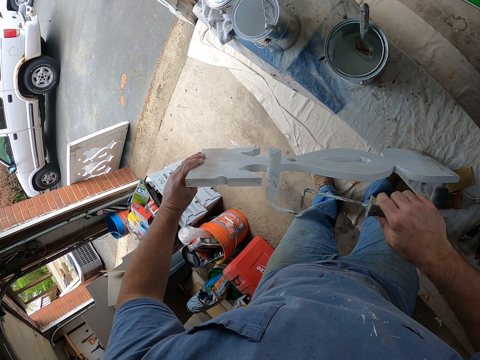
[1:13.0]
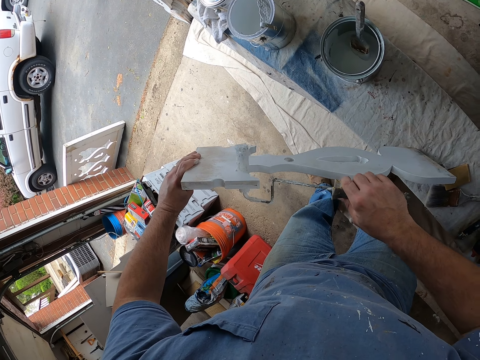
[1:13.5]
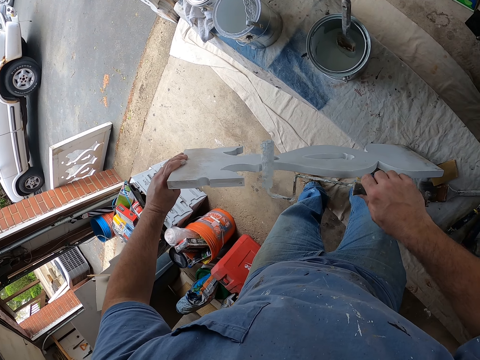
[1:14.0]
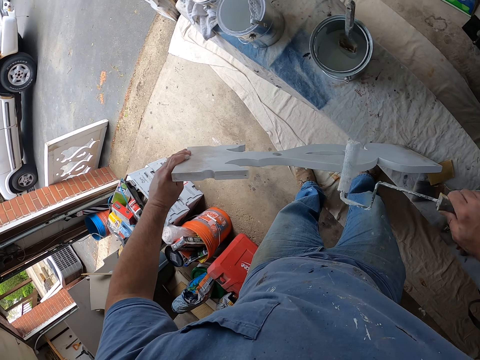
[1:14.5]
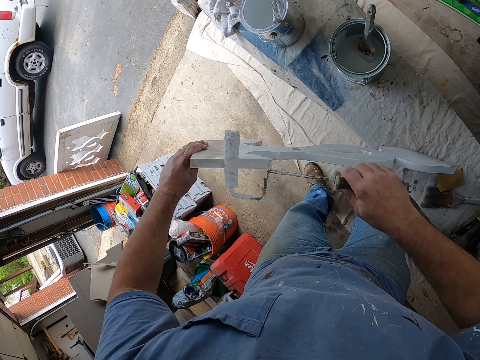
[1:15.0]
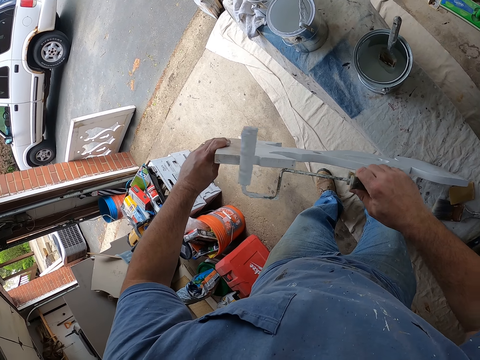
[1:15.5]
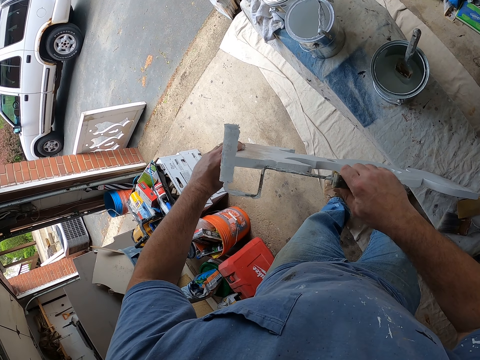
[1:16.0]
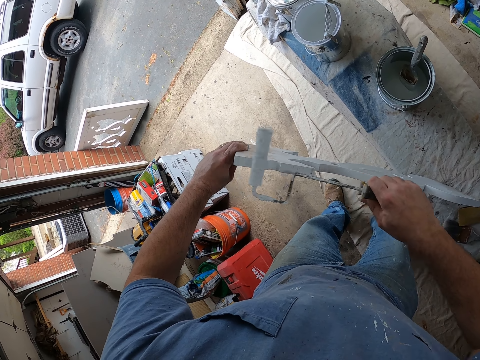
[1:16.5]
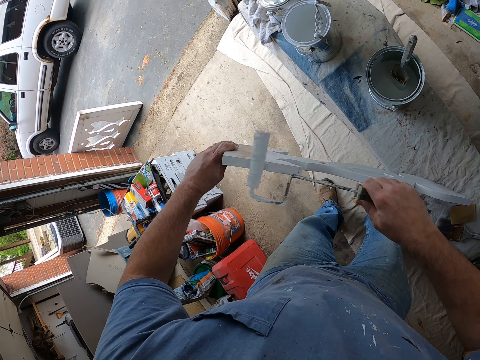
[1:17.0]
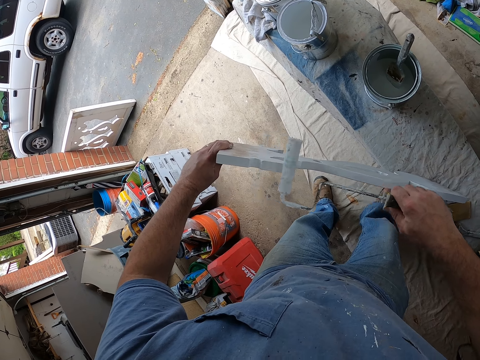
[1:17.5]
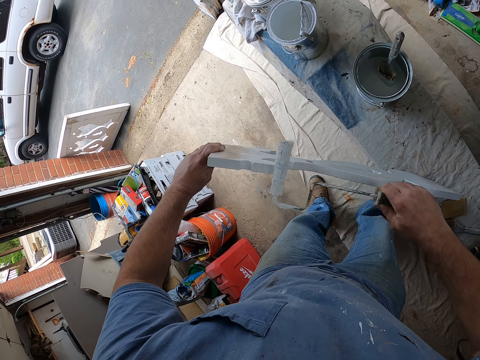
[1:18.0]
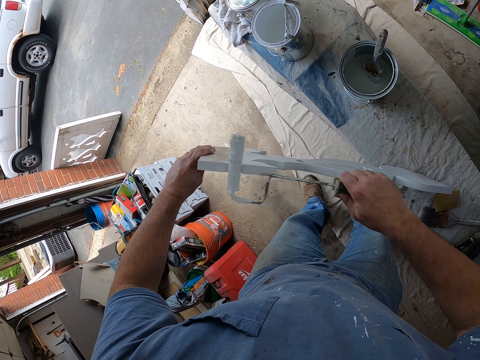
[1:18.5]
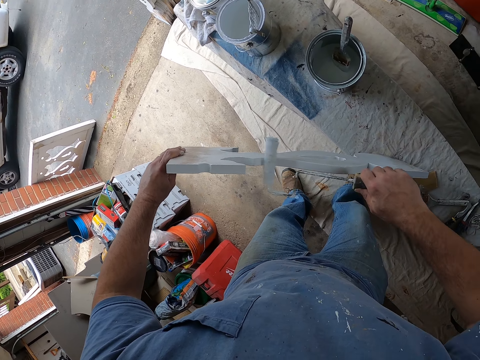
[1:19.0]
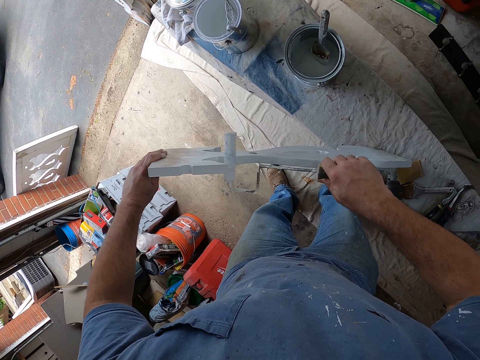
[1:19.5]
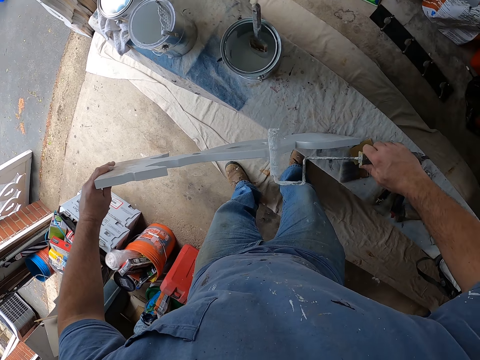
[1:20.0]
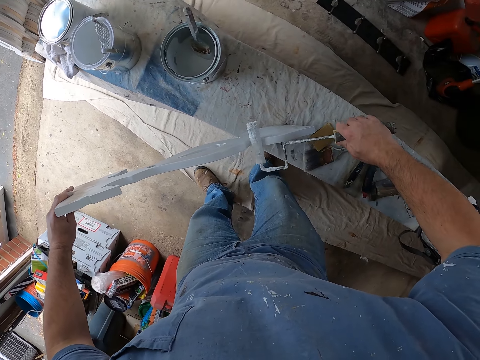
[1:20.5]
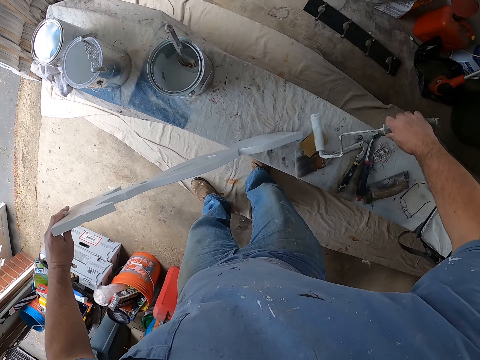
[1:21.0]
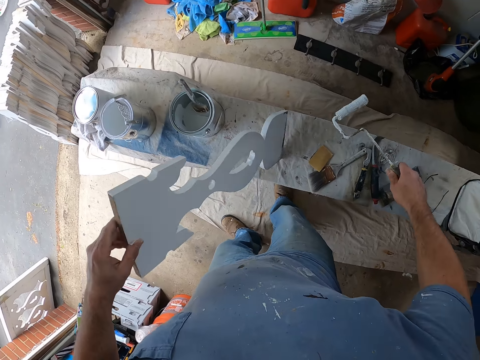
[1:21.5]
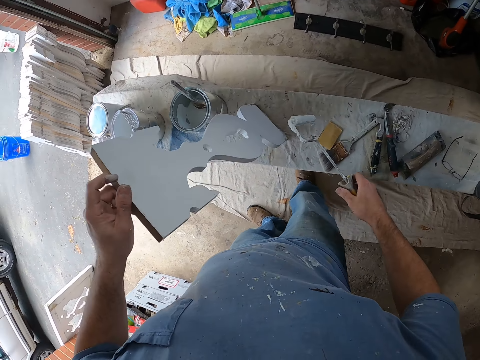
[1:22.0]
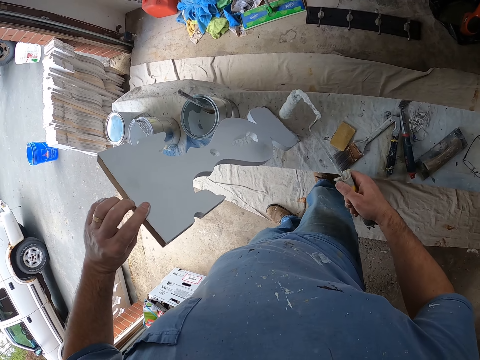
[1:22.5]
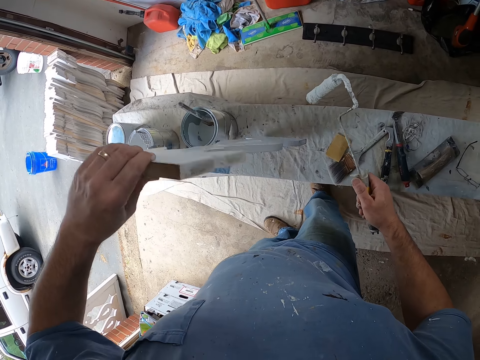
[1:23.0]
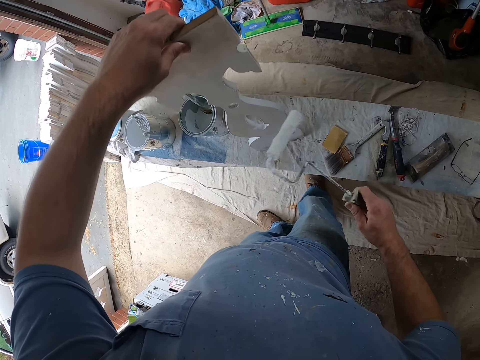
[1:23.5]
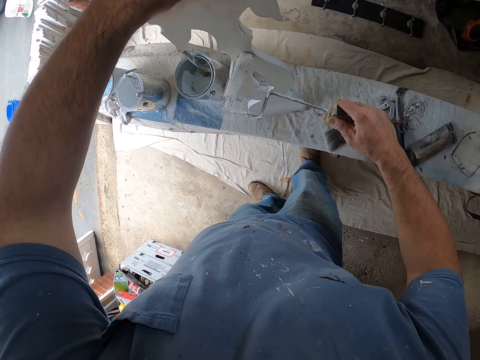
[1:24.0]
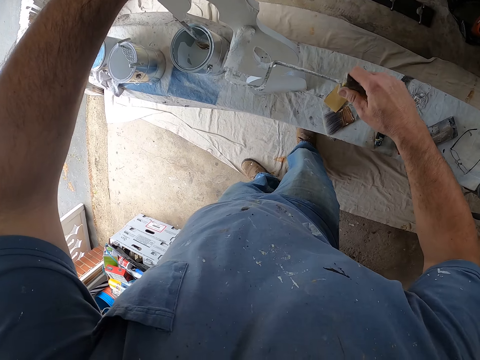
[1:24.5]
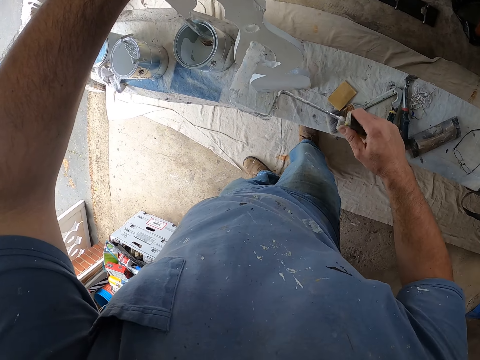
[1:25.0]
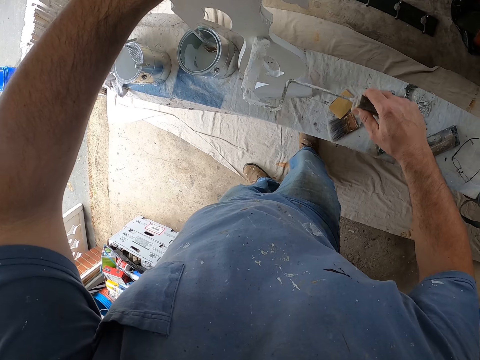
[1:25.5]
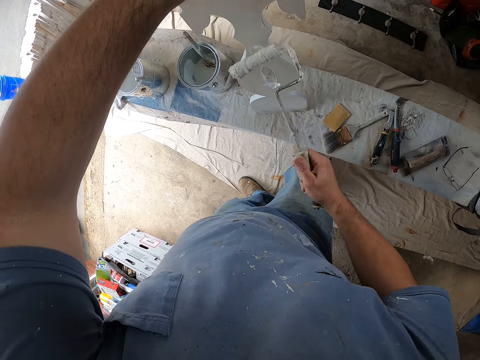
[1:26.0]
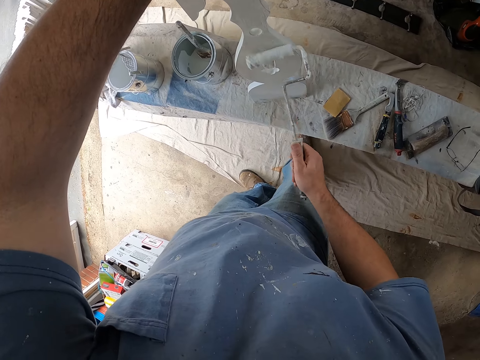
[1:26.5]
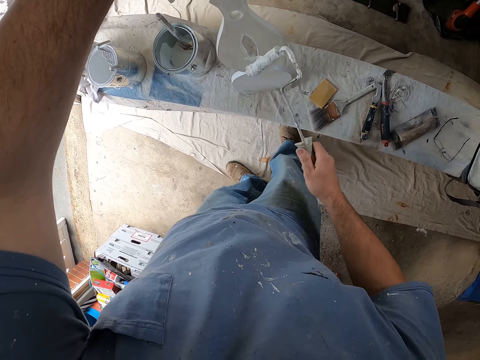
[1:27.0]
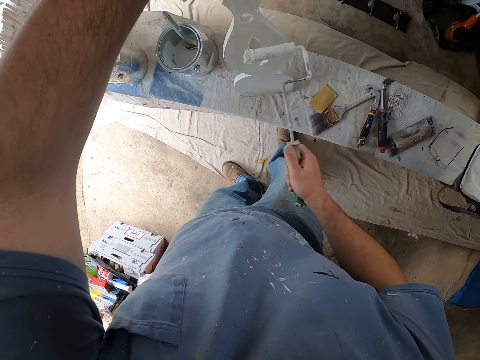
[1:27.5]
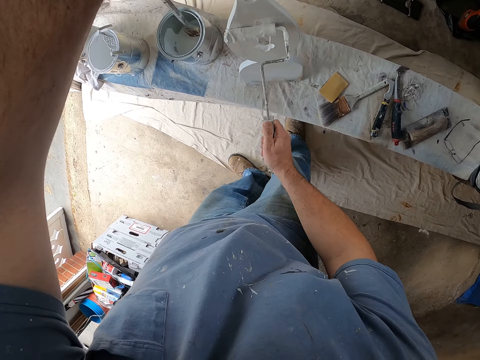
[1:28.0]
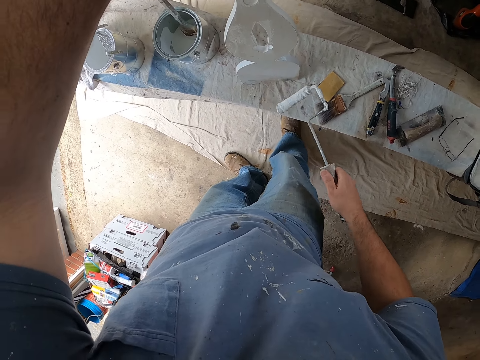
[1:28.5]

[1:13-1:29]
The camera wearer turns the wooden structure. They turn the wooden structure again.

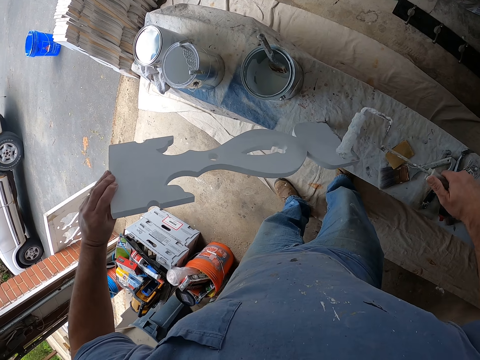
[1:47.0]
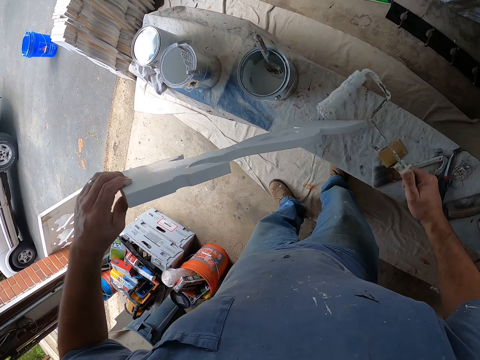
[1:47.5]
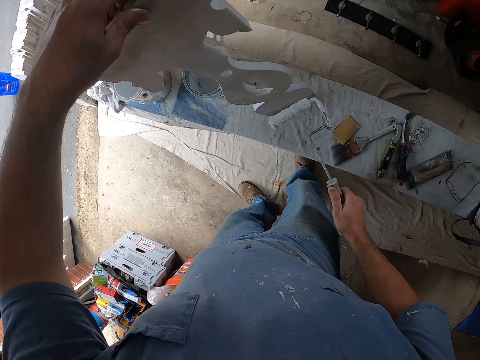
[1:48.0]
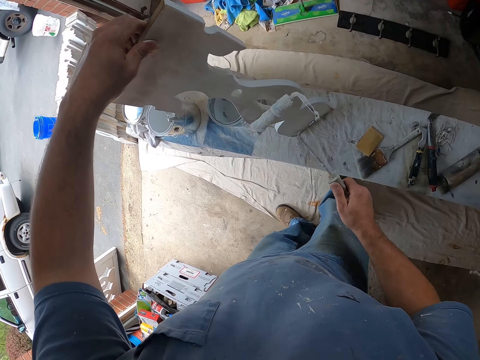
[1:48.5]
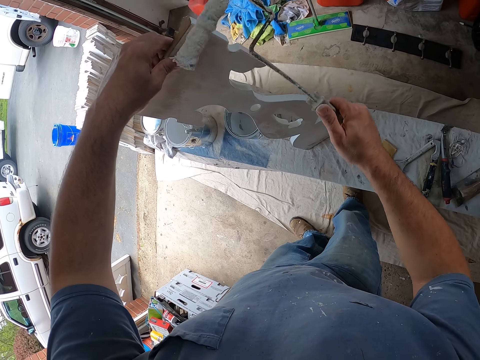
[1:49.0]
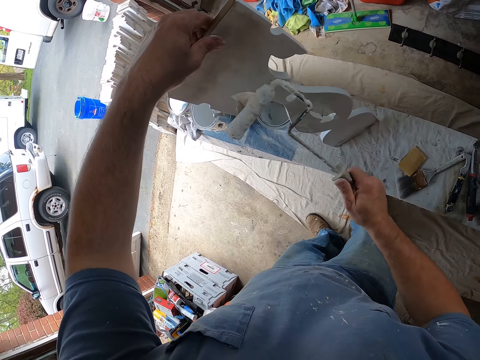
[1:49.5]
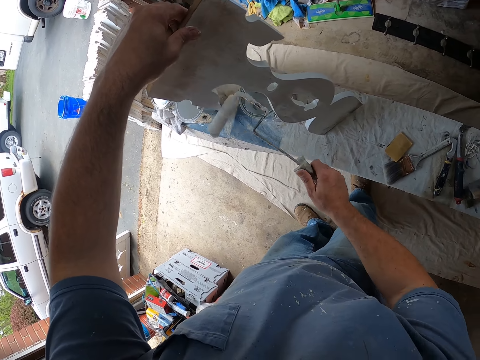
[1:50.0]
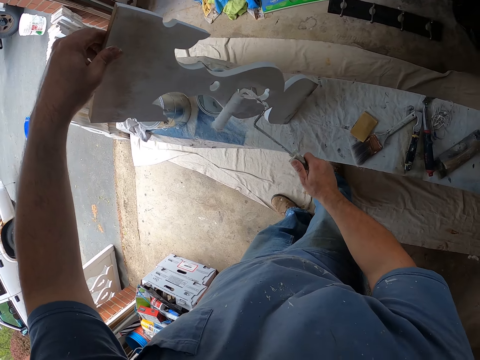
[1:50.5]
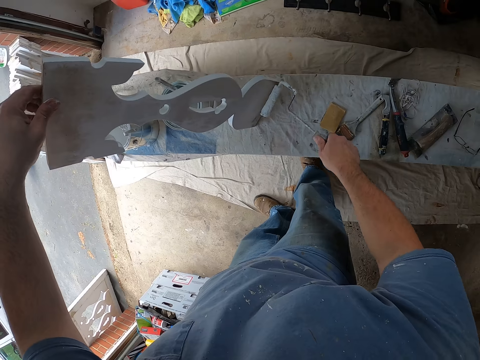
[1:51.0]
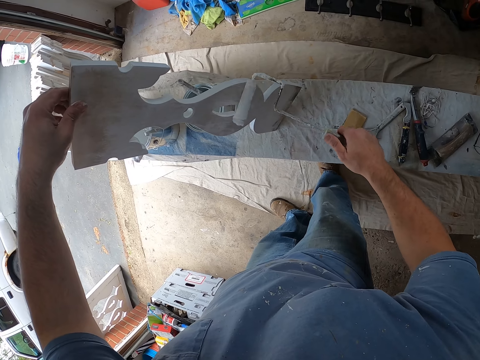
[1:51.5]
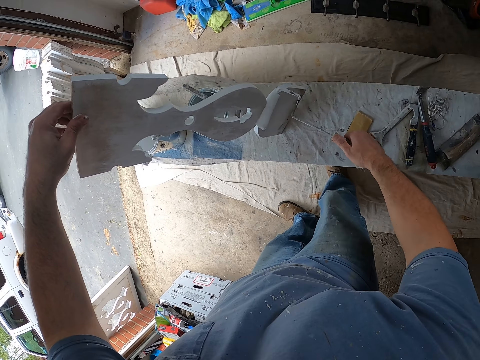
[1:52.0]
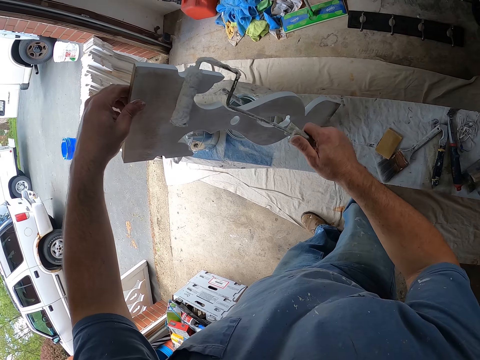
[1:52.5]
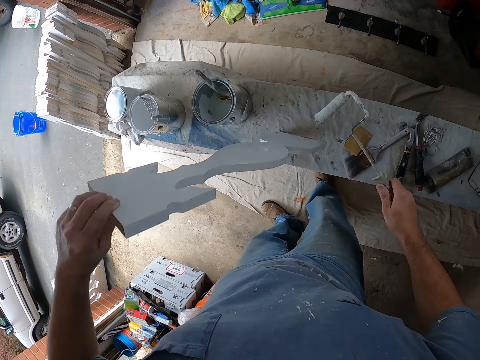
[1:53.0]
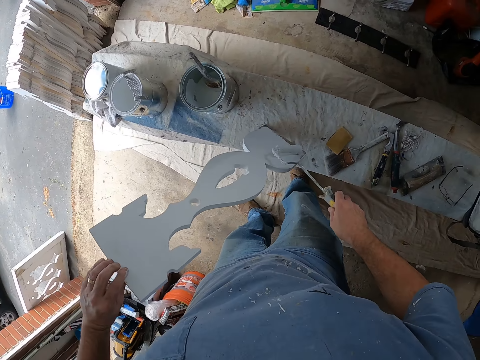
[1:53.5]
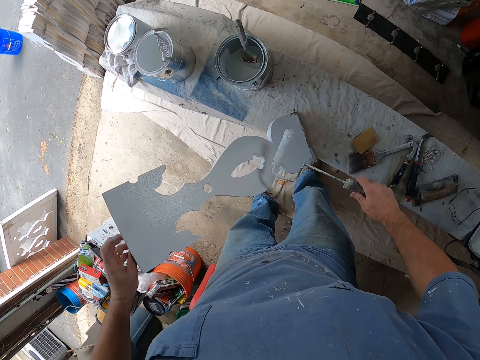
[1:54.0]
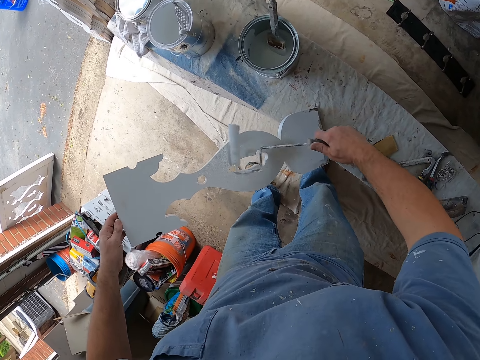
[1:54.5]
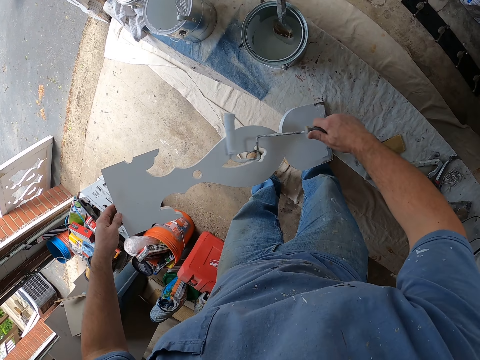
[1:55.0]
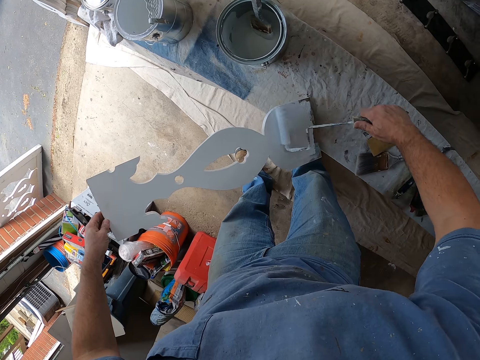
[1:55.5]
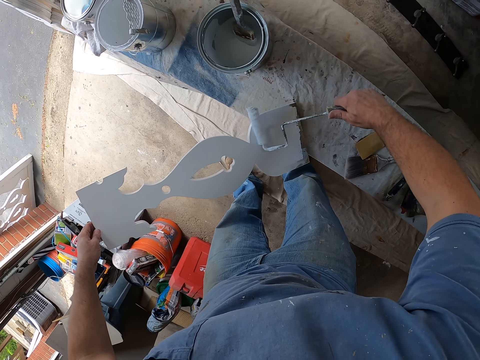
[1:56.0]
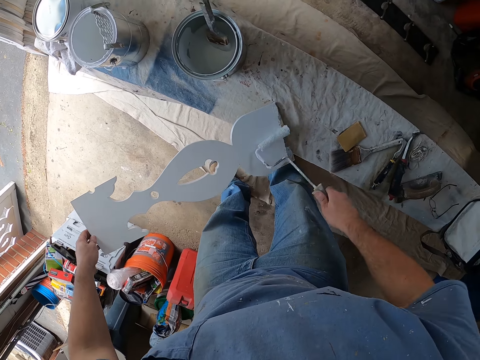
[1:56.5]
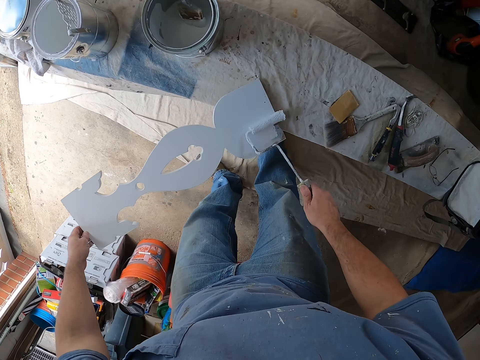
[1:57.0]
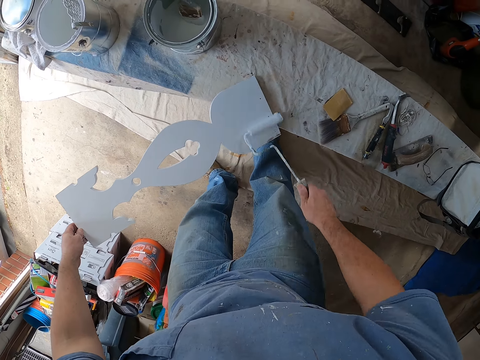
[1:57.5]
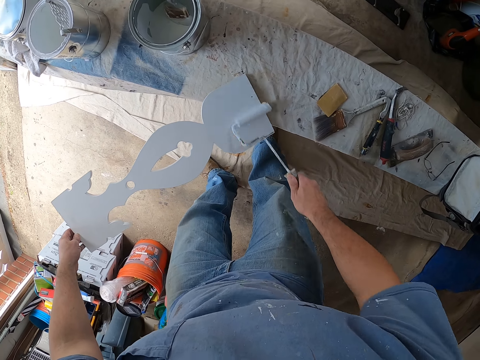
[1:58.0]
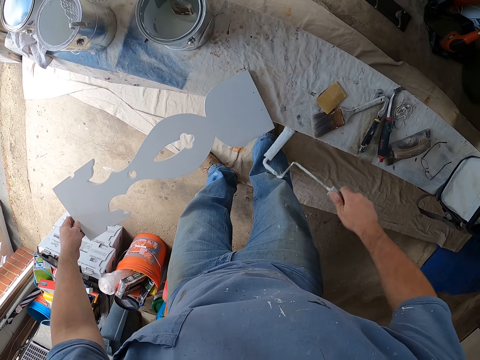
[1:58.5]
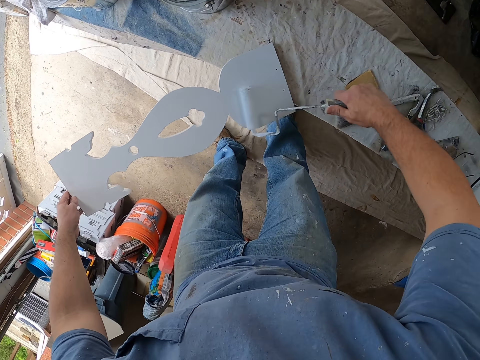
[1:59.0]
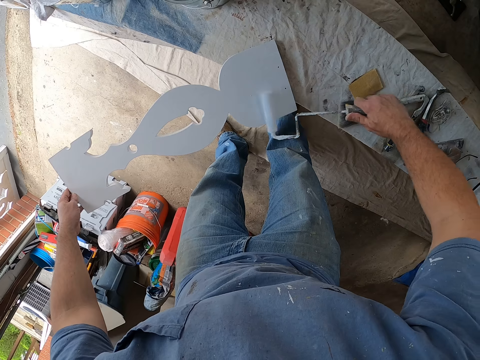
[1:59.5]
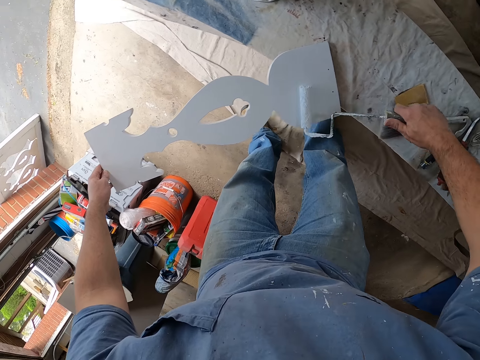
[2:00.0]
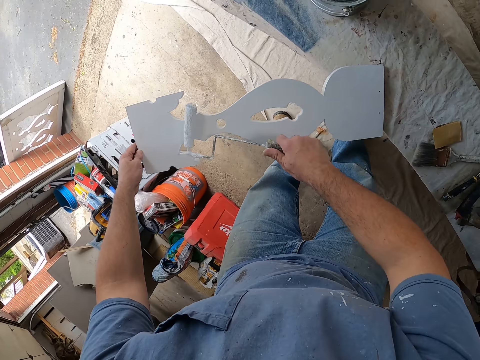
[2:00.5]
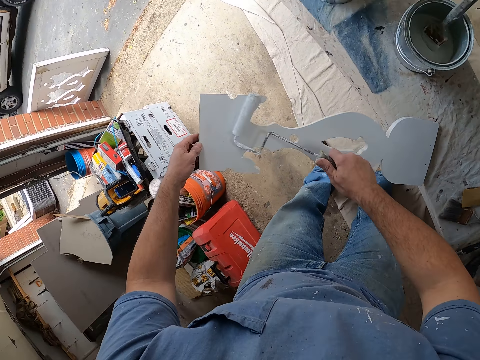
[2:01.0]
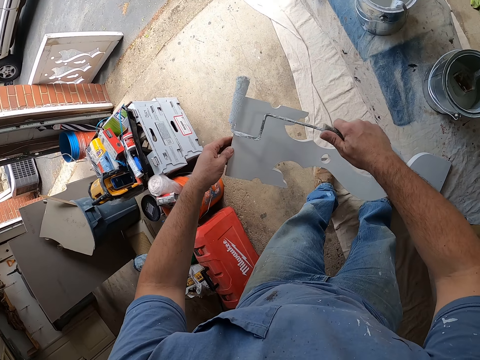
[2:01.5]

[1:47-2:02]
The camera wearer turns the wooden structure. They turn the wooden structure again.
